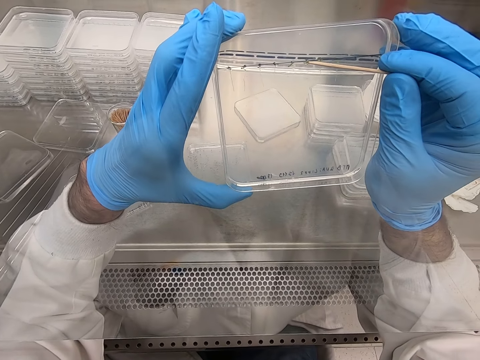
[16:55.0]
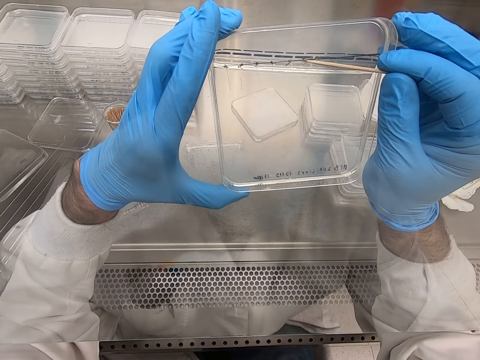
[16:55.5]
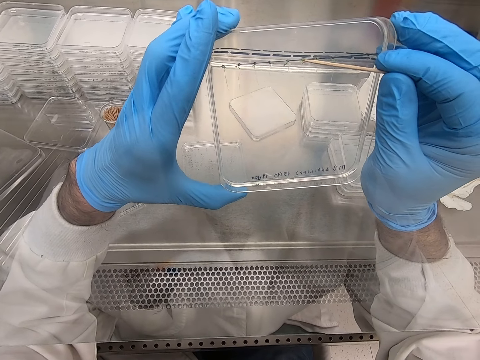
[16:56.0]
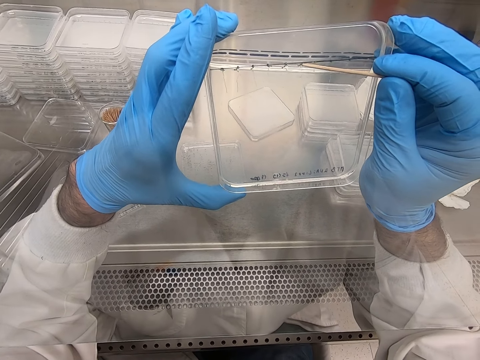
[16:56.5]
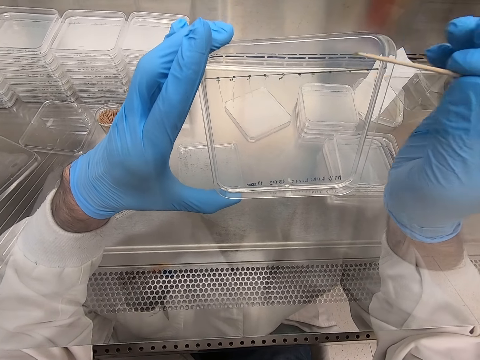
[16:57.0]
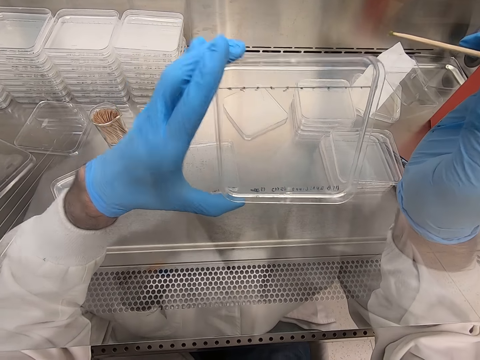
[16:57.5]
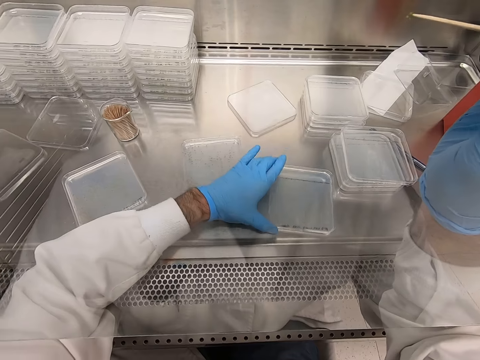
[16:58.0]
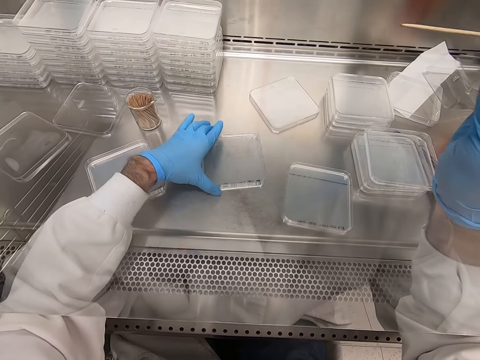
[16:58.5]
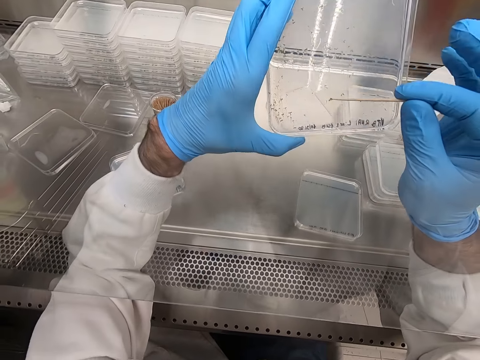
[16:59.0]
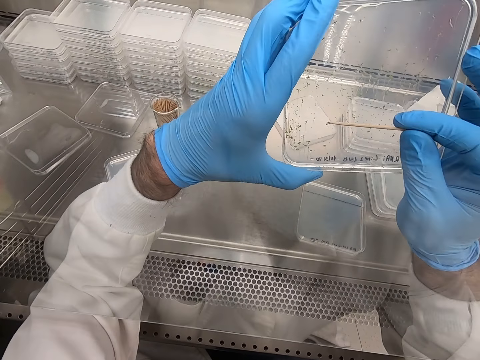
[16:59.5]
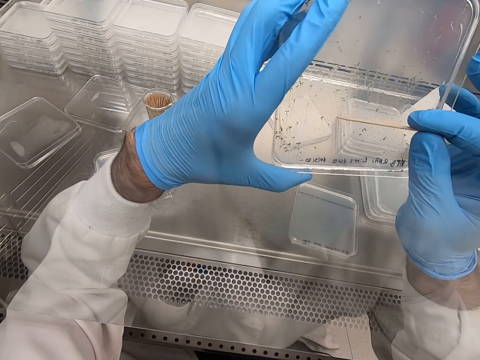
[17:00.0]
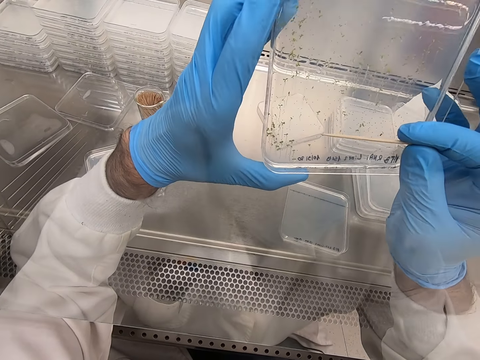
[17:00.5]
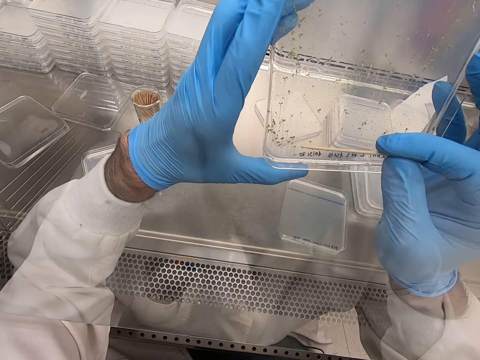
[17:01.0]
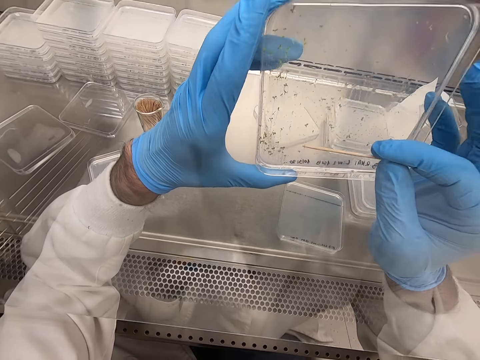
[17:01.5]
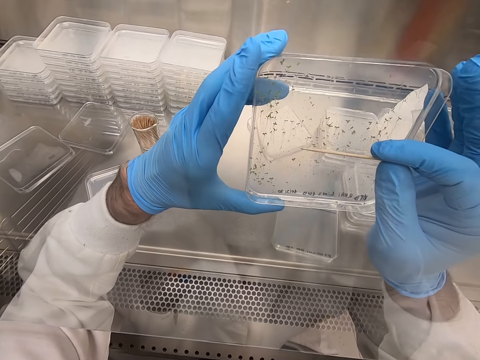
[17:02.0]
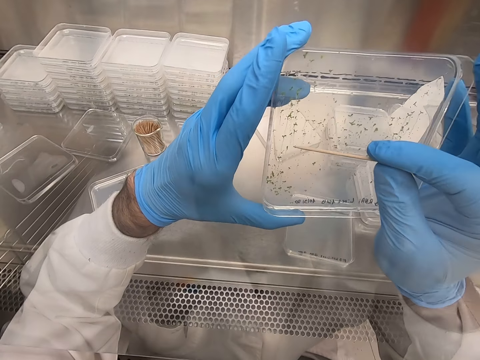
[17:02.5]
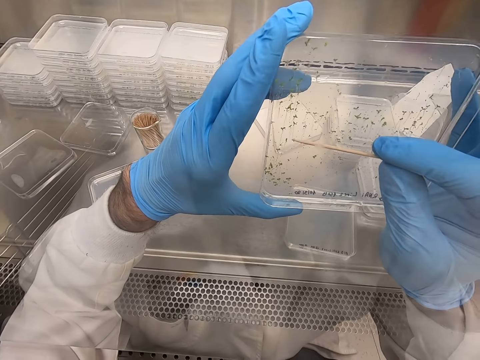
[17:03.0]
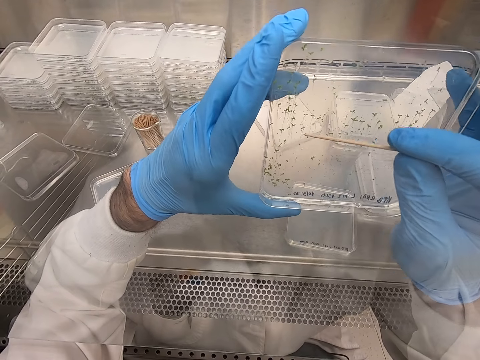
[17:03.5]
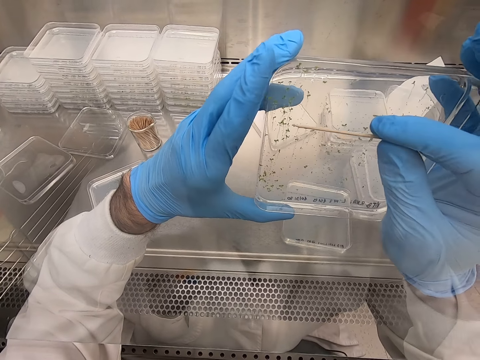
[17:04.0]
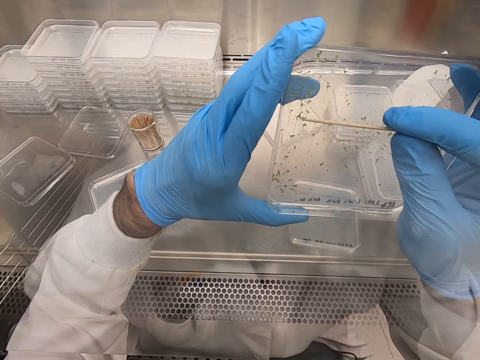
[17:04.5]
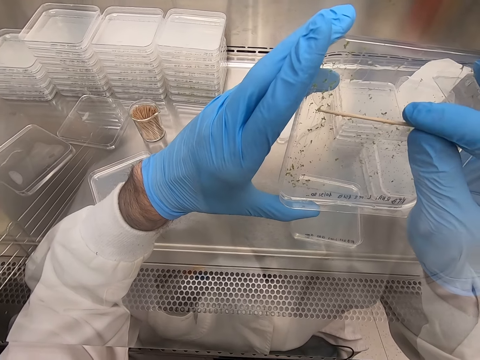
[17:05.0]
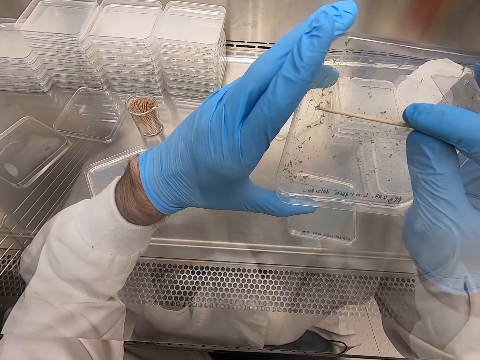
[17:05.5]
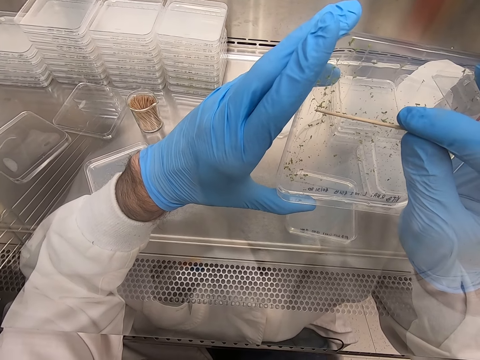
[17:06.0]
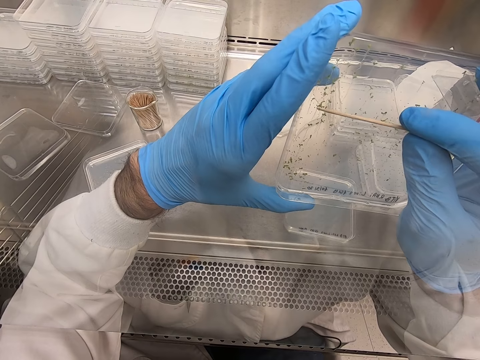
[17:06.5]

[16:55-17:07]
The camera wearer picks particles from the acrylic sheet. They put something on the plastic flat tin. They place the plastic flat tin on the steel bench. They pick up the plastic flat tin. They pick particles on the acrylic sheet. They put something on the plastic flat tin.

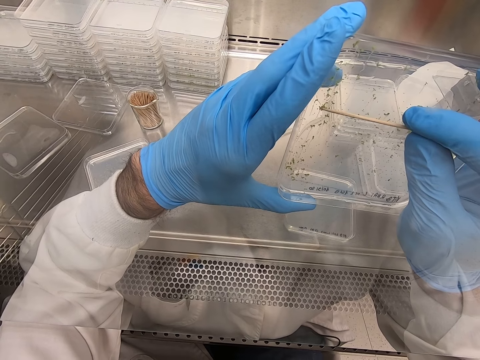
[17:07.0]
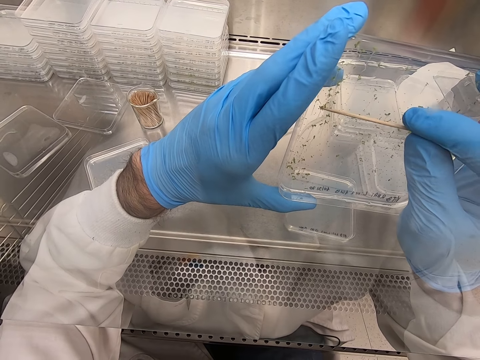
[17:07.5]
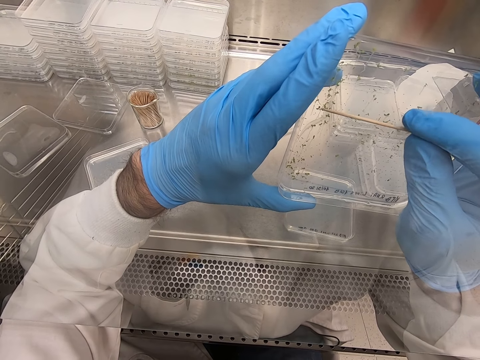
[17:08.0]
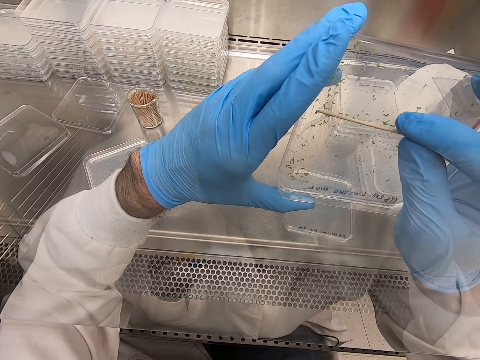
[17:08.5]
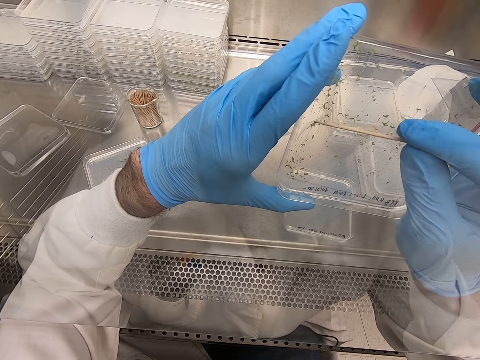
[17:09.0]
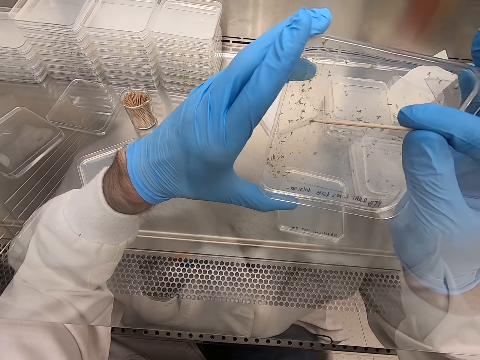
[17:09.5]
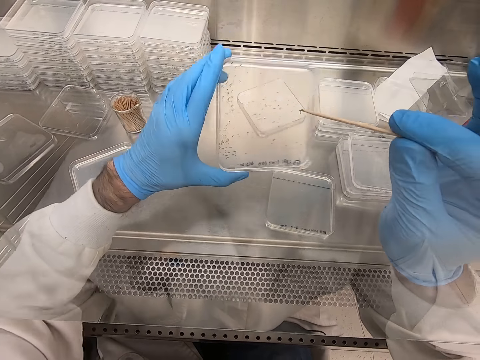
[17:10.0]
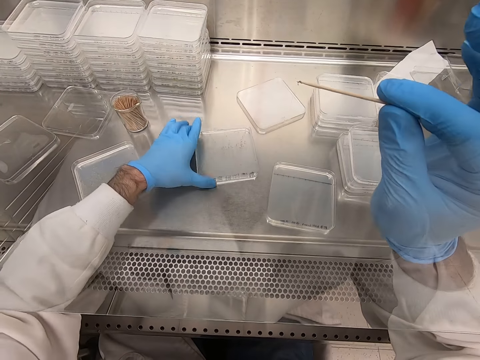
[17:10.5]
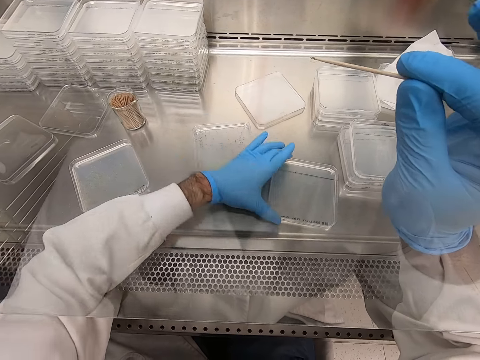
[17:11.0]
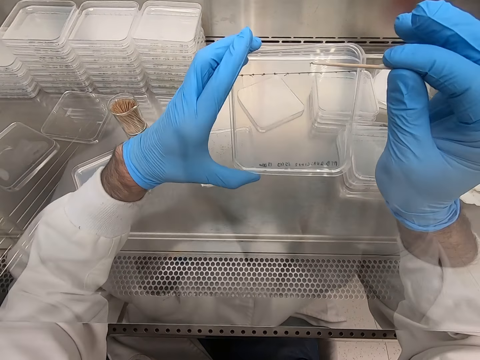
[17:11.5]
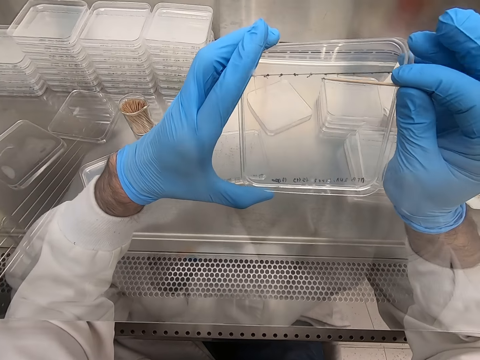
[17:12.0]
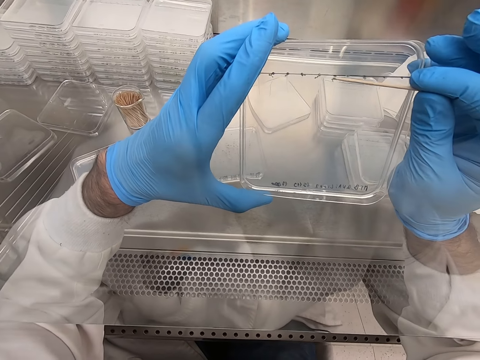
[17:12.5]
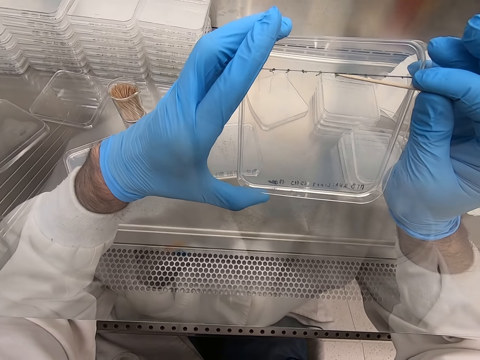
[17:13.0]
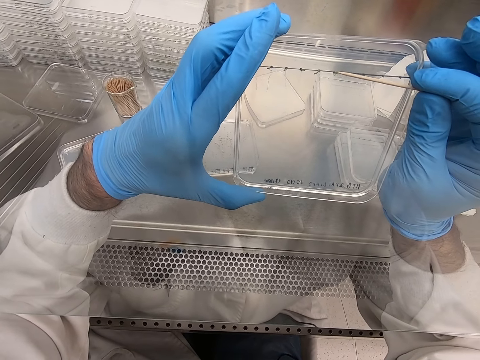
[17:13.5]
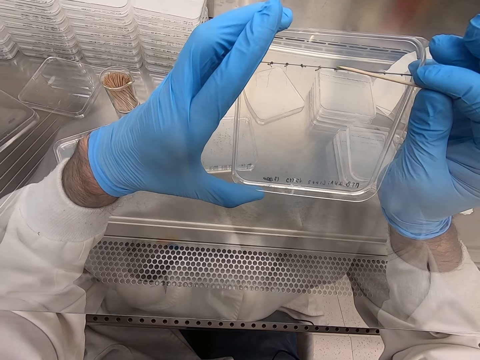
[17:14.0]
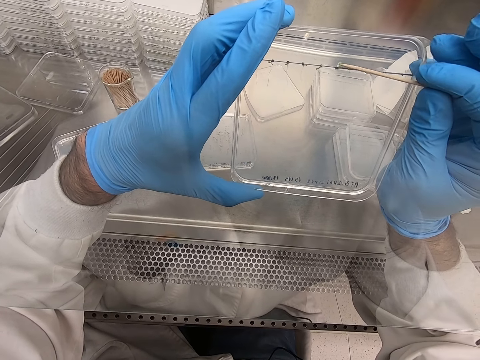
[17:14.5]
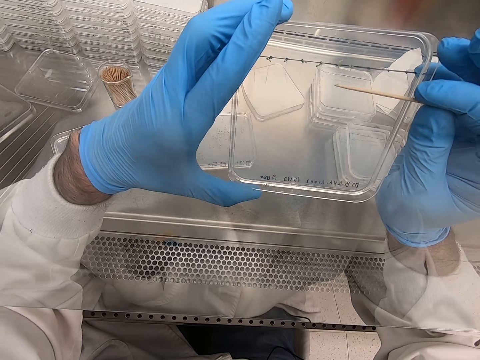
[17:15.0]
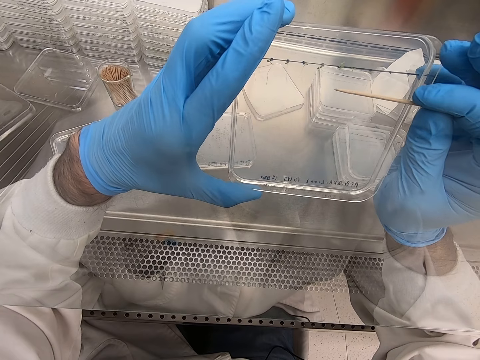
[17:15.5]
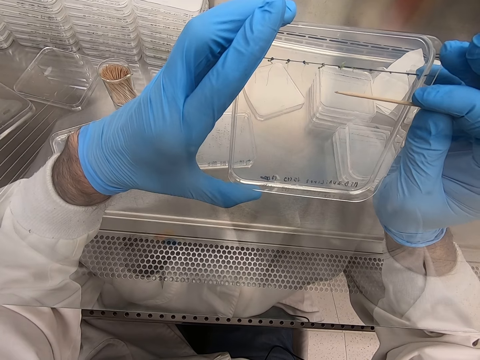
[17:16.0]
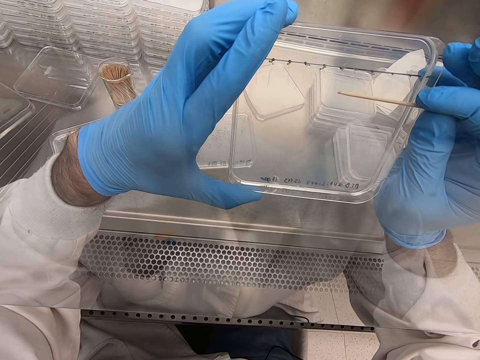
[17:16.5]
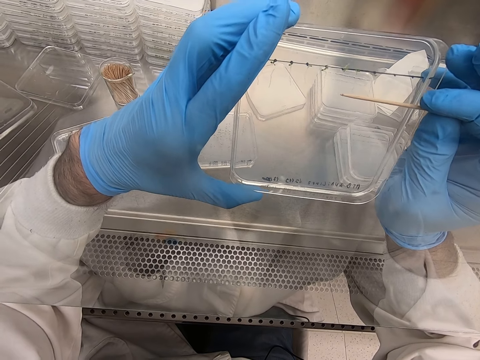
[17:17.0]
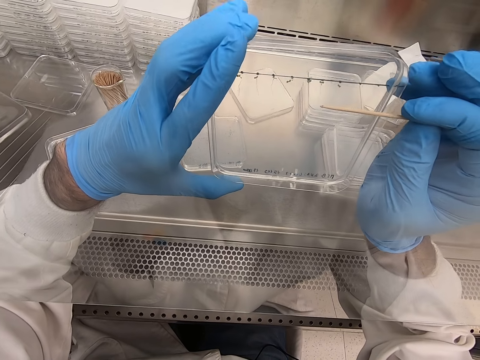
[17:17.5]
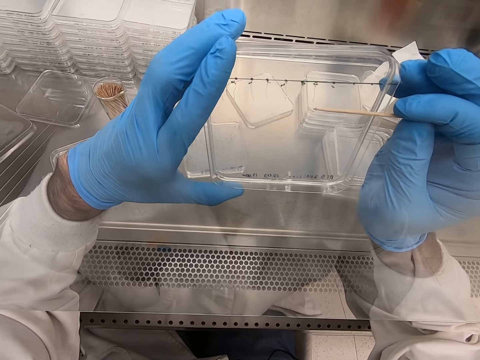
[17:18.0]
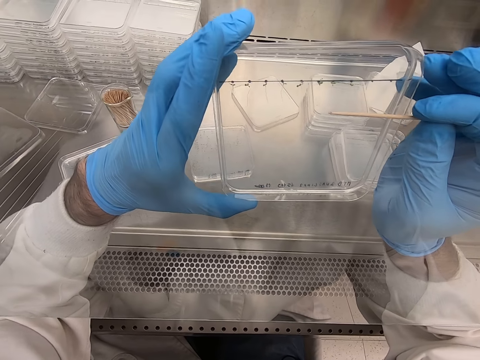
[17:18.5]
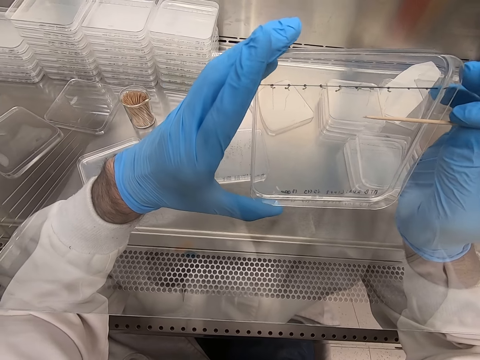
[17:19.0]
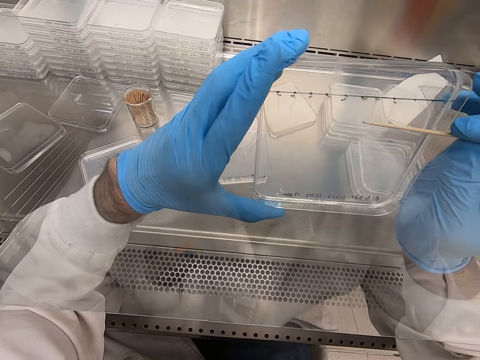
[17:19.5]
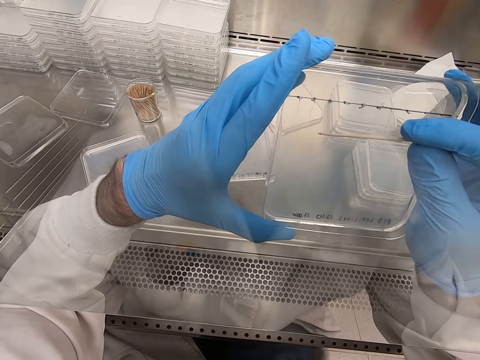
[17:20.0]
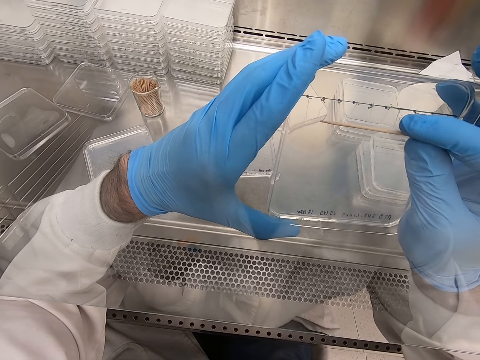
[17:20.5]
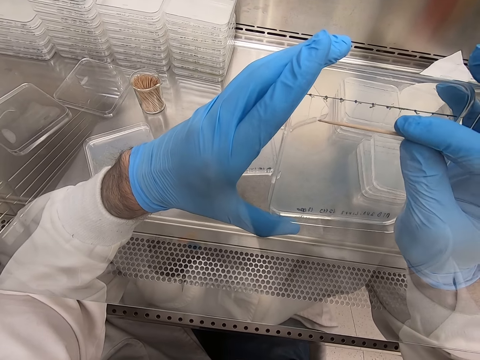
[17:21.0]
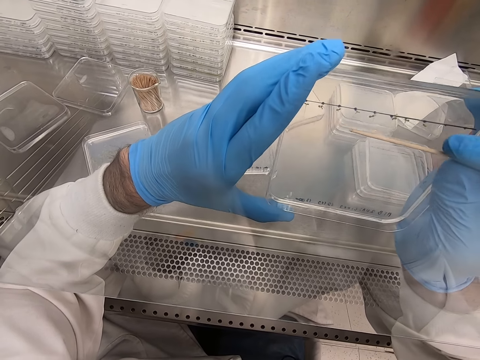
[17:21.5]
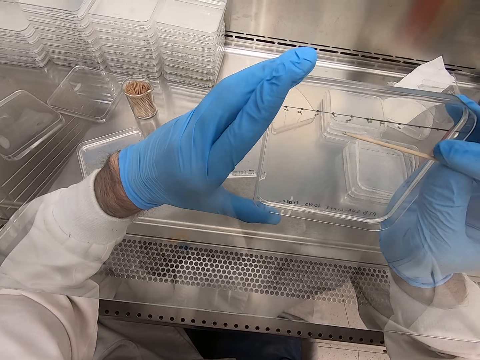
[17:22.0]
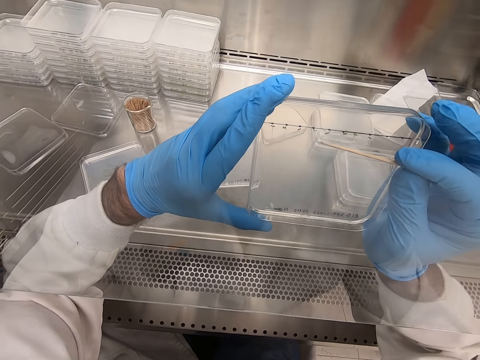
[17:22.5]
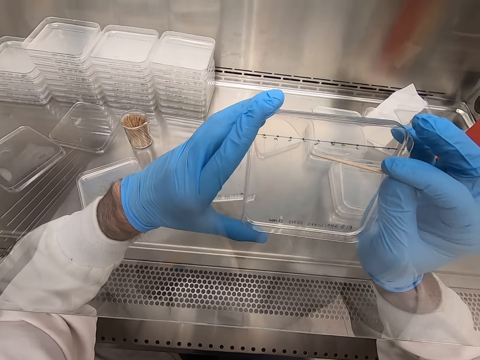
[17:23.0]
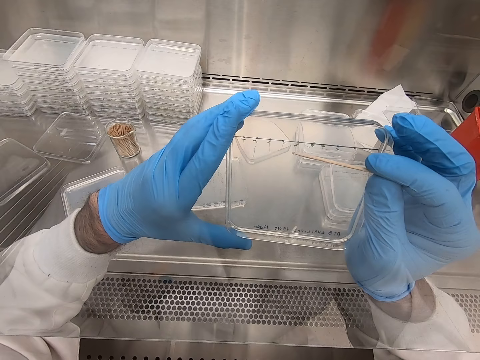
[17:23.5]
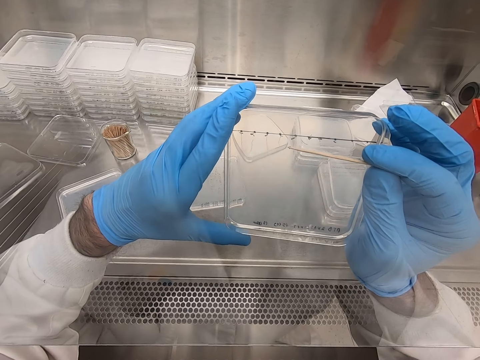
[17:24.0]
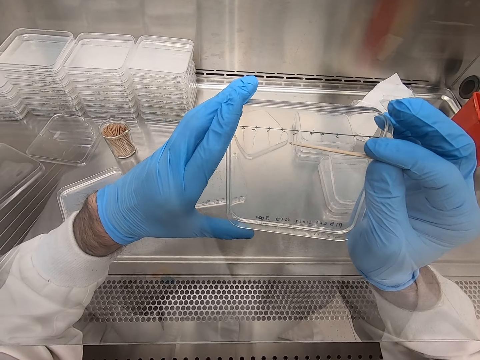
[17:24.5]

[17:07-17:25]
The camera wearer picks up something with a toothpick. They place the plastic flat tin or acrylic sheet on the steel bench. They pick up the plastic flat tin. They pick particles from the acrylic sheet. They put something on the plastic flat tin.
